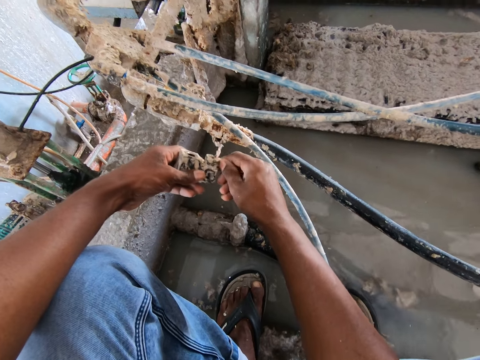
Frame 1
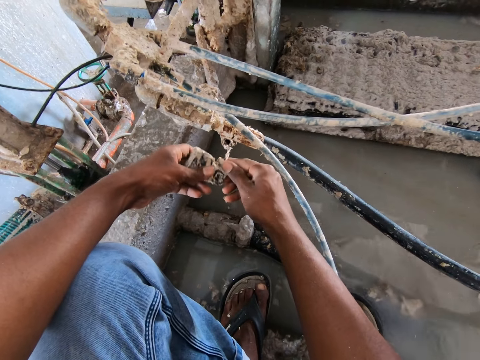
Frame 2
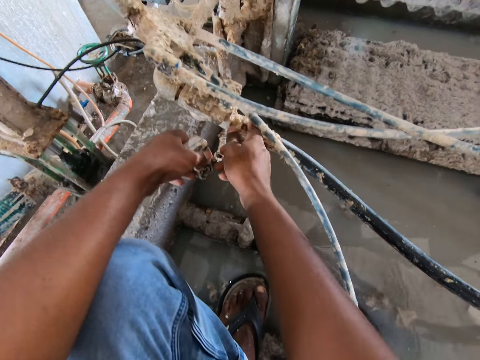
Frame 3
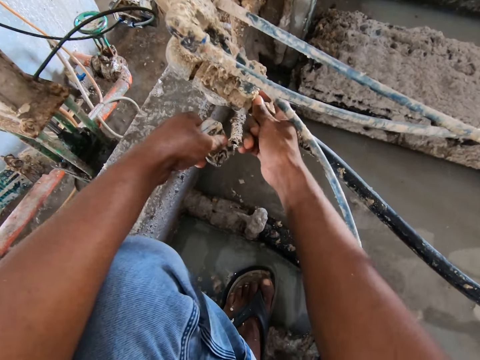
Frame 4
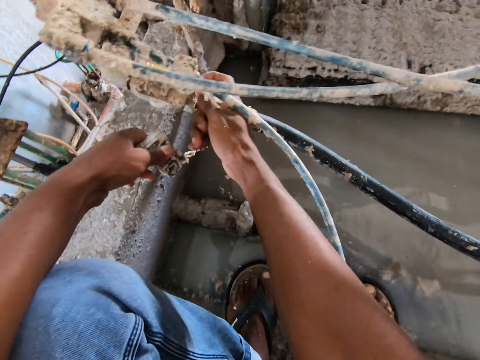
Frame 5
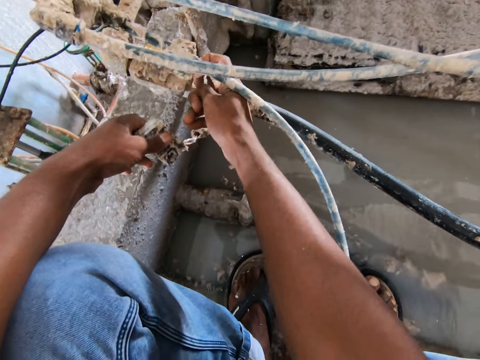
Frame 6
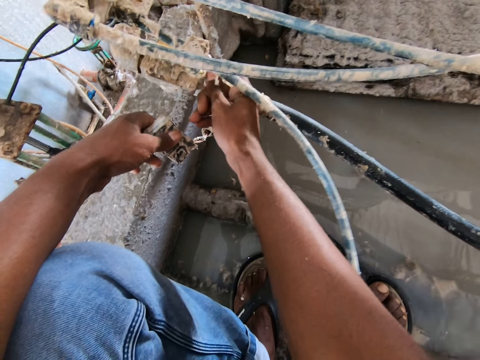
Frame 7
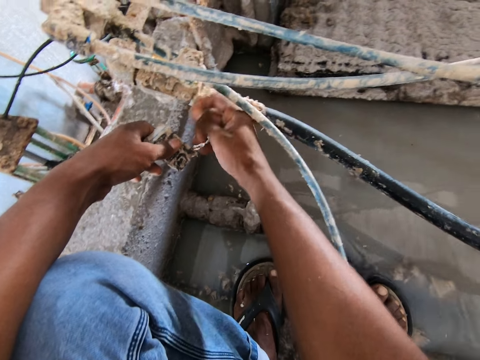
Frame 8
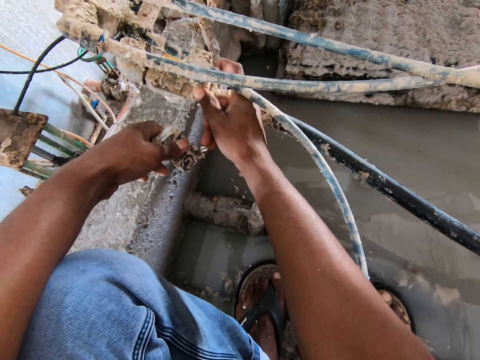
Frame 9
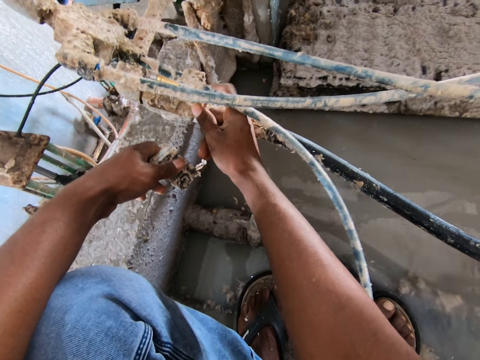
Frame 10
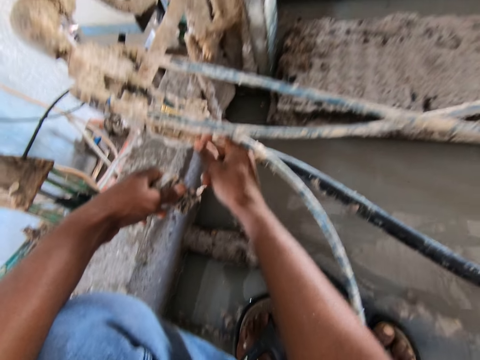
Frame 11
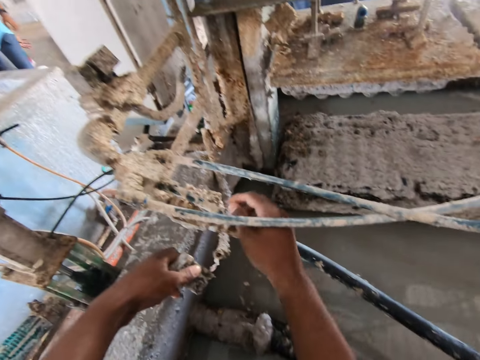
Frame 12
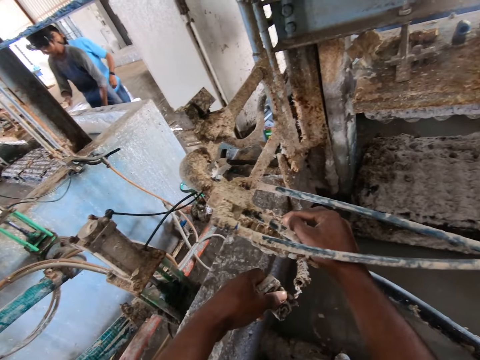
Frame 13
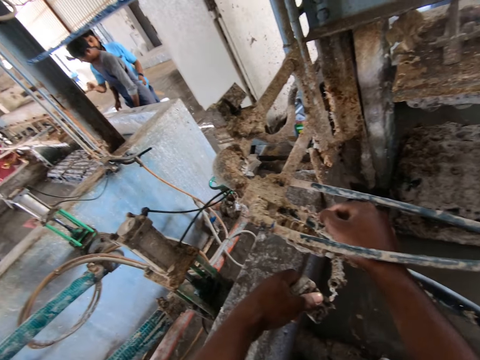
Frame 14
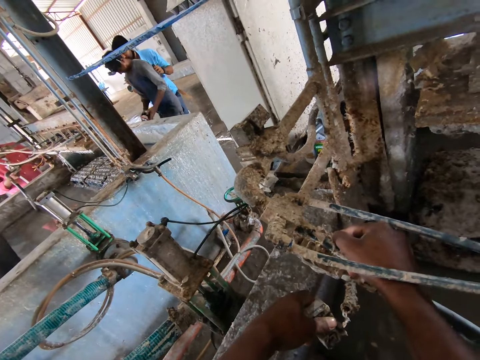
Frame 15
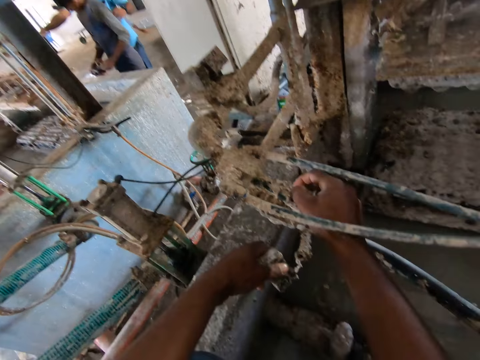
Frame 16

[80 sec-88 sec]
The camera wearer removes the dirt from the cable.

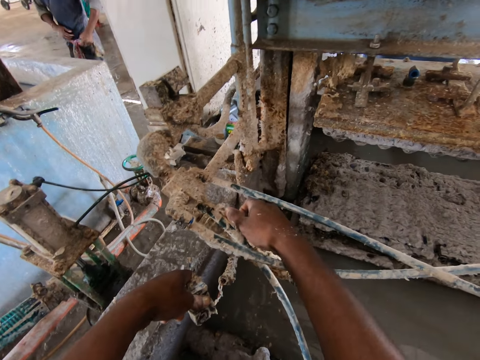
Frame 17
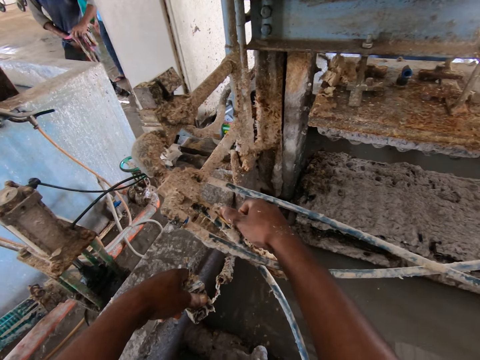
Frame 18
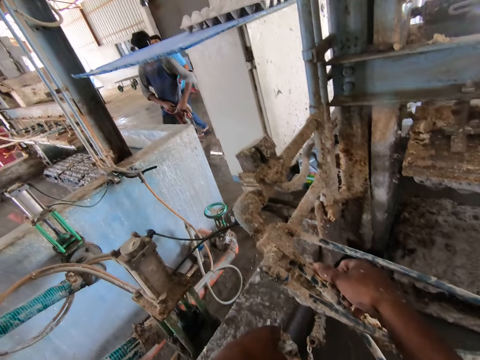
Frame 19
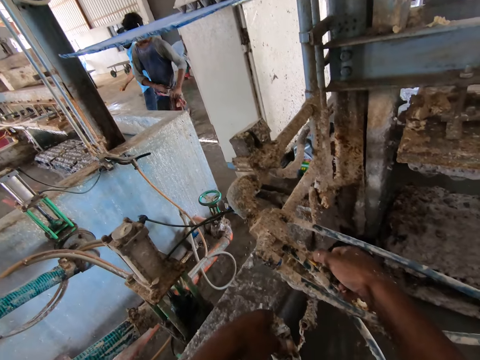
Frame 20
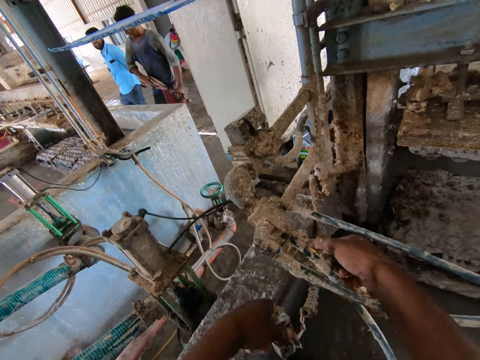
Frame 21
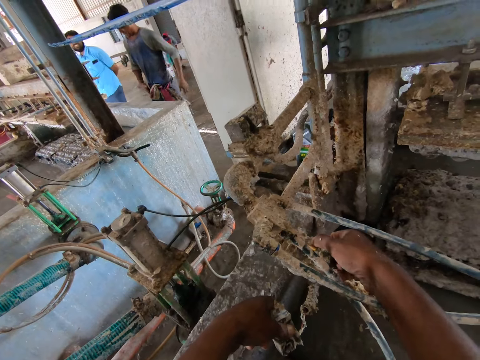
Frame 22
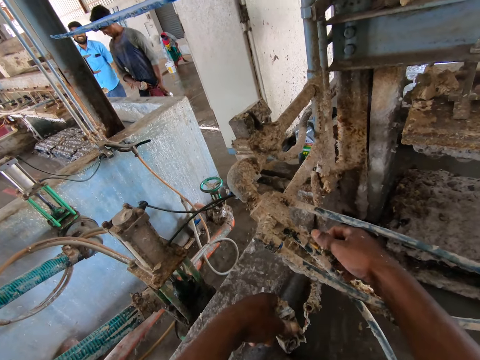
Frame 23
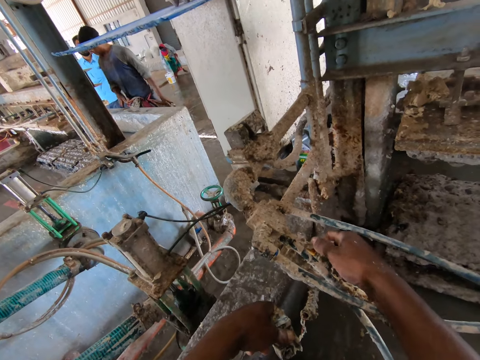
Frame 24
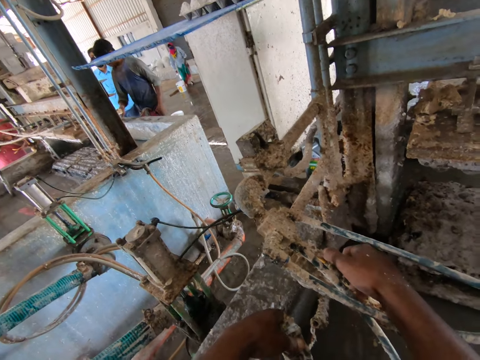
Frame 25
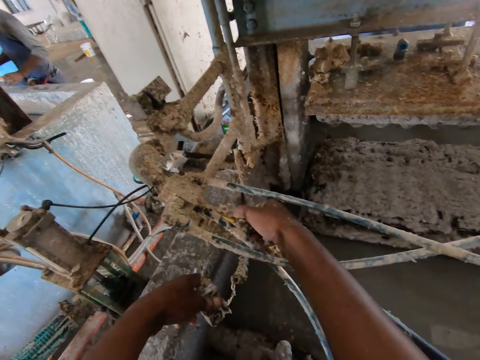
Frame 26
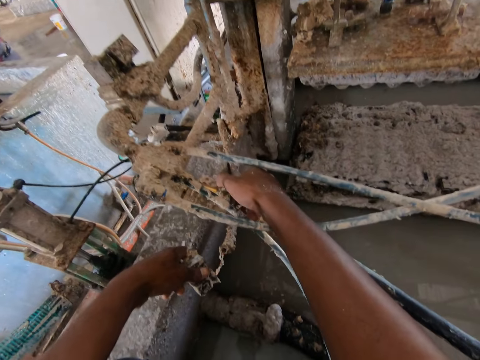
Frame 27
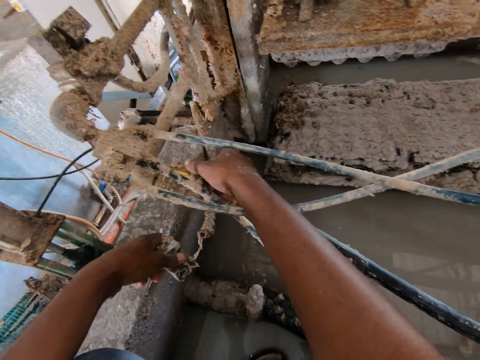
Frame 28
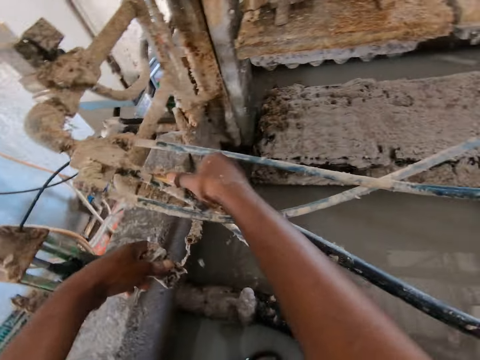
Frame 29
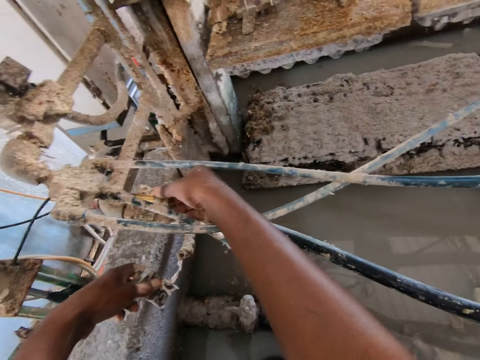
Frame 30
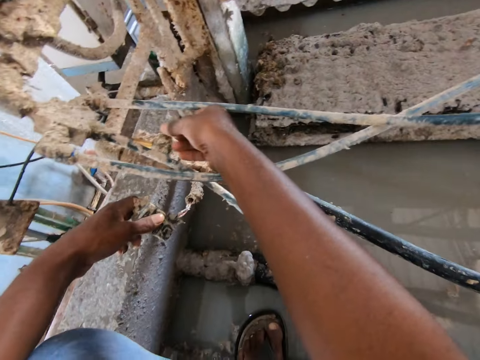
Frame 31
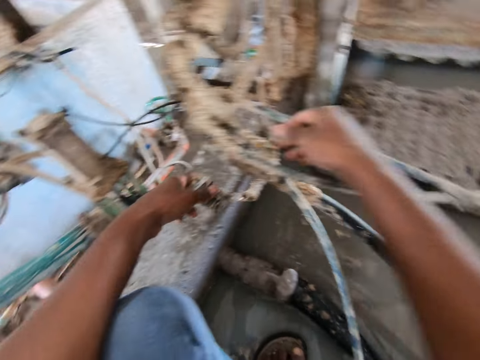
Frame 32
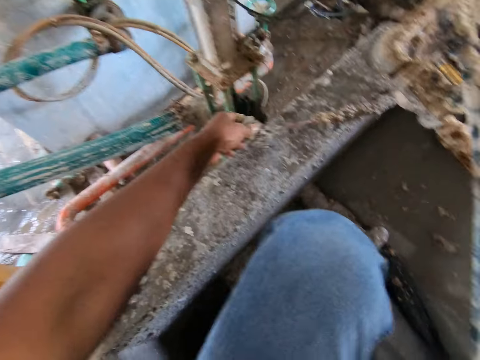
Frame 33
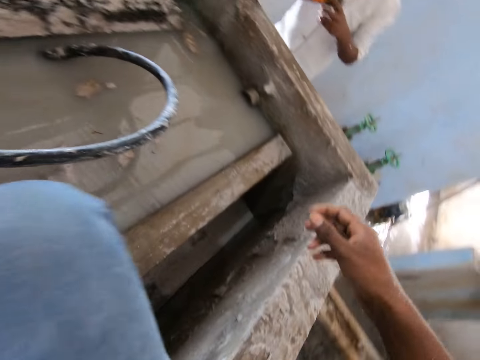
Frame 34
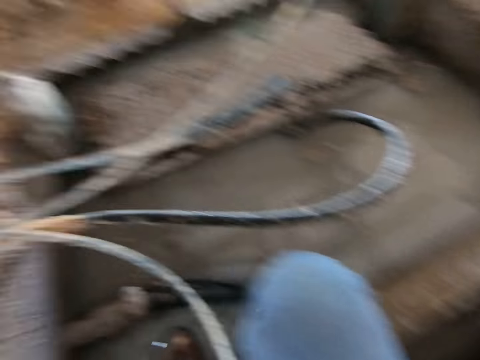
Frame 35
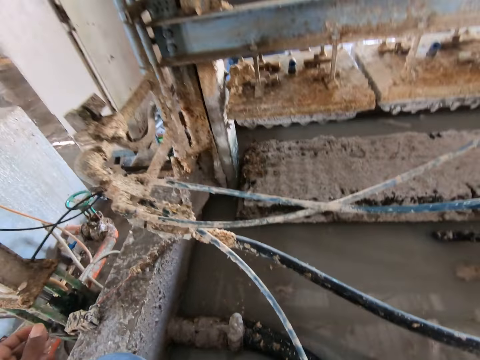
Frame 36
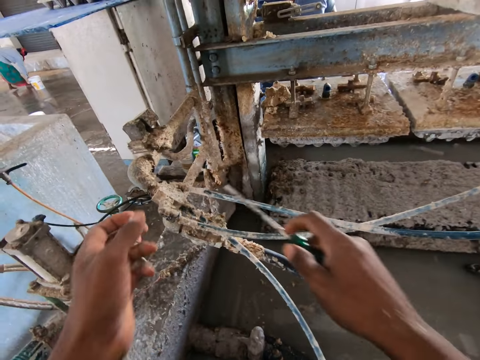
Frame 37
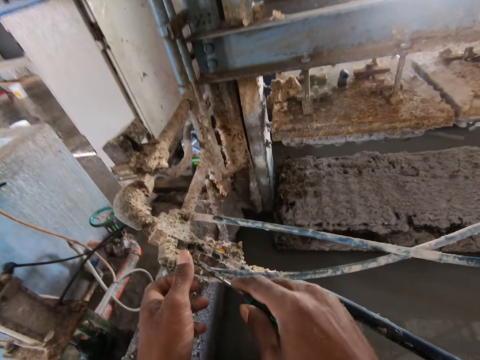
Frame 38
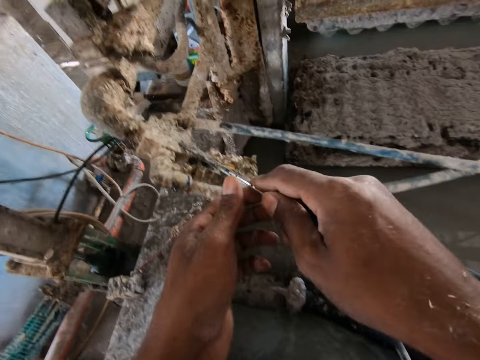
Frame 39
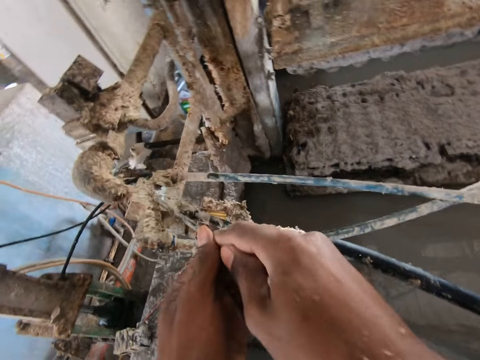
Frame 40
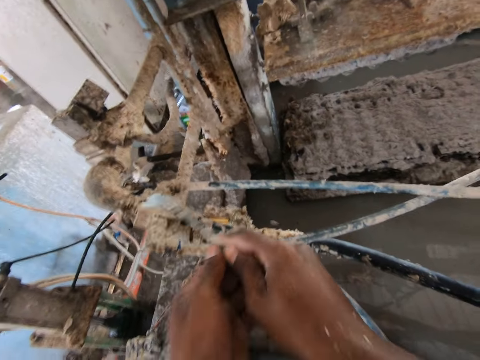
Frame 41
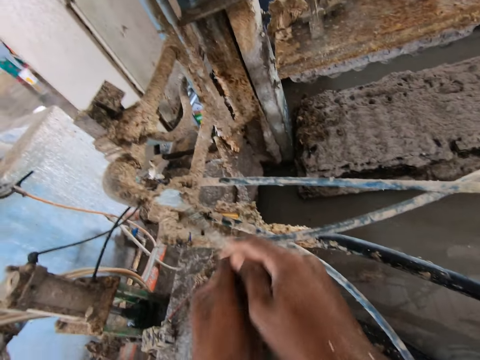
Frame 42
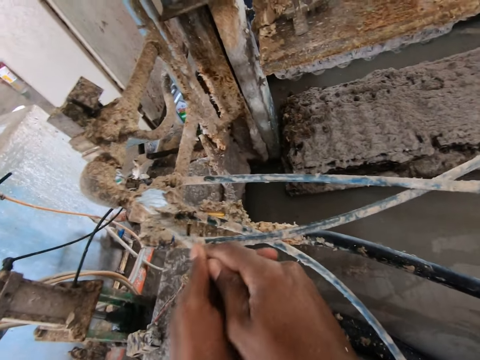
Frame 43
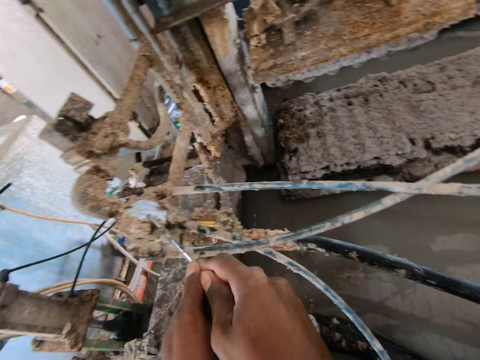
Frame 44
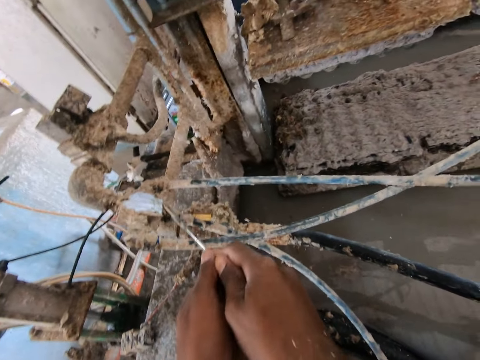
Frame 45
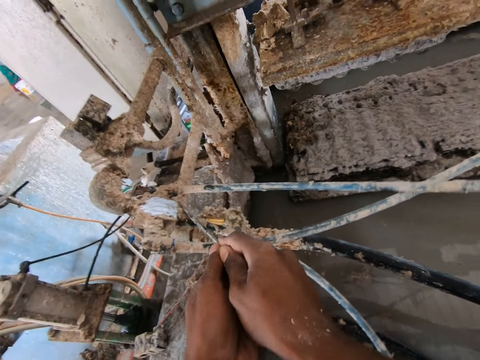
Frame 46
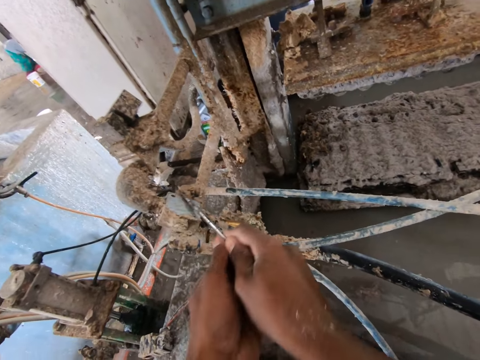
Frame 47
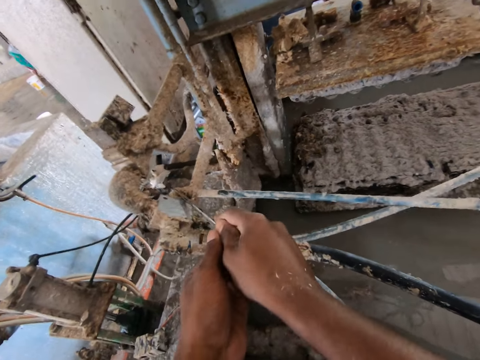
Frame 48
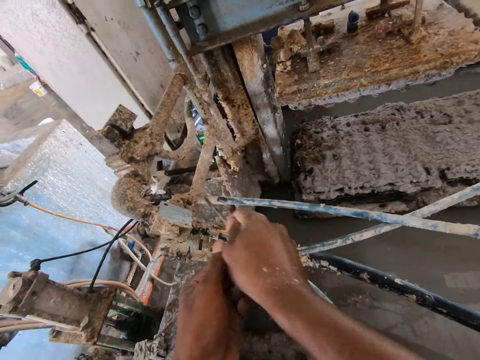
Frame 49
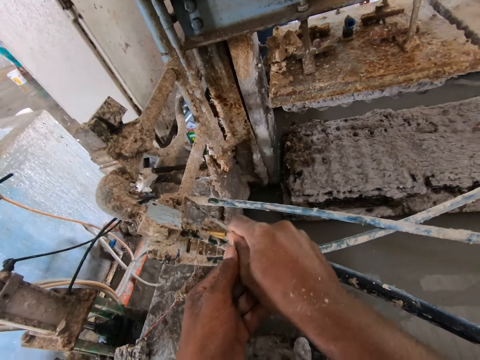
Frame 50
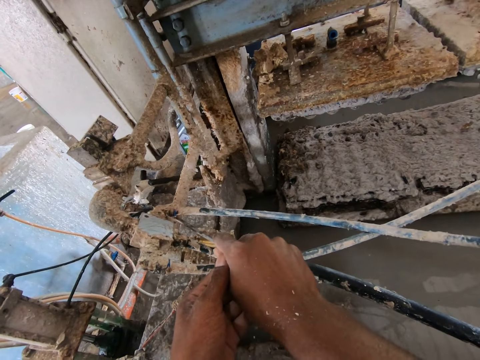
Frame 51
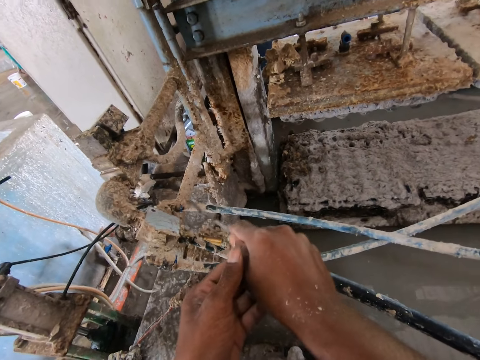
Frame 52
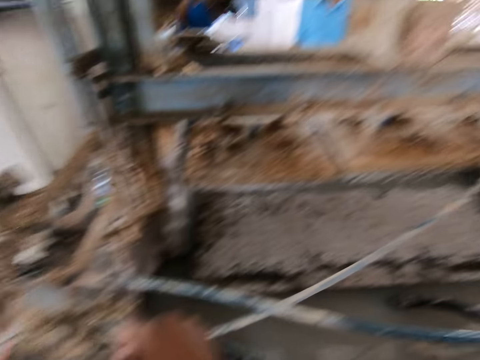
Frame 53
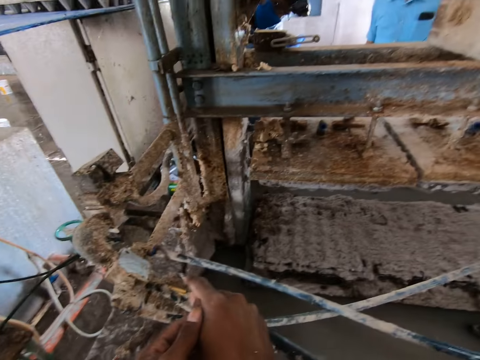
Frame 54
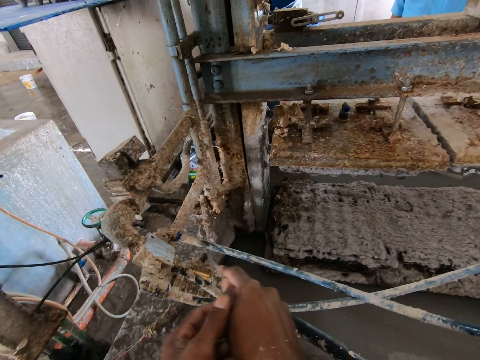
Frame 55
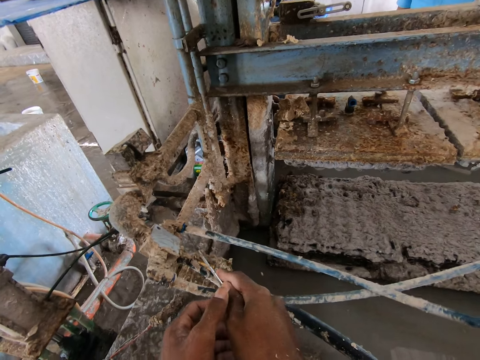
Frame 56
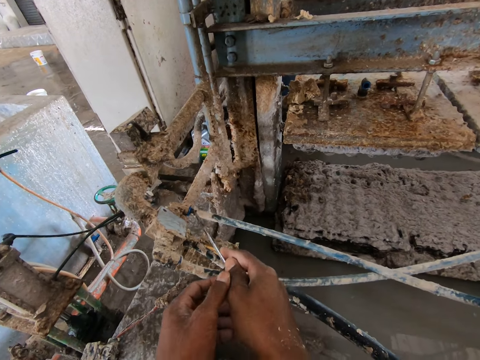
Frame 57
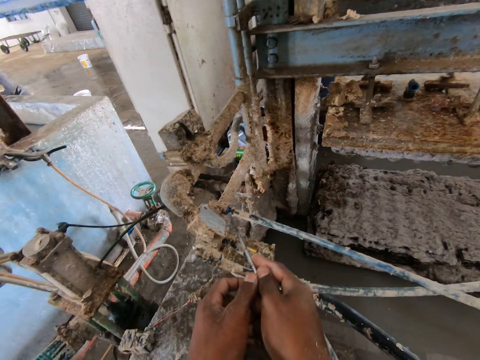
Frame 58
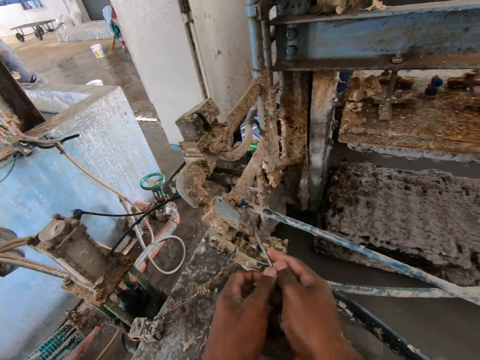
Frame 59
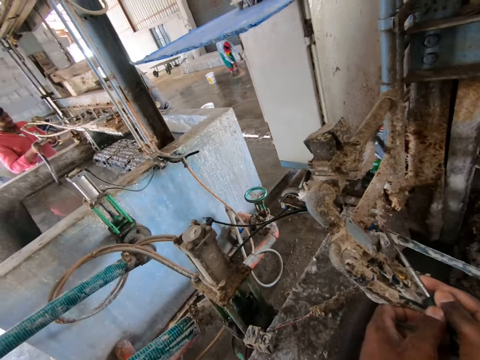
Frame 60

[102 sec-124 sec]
The camera wearer looks around the factory. They remove the dirt from the cable. They place the joint on the wall. They look around the factory. They pick up the screwdriver. They scratch on the parts of the machine with the screwdriver. They remove the dirt with the screwdriver. They interact with a man. They remove the dirt with the screwdriver. They interact with the man. They look around the factory. They remove the dirt with the screwdriver.
